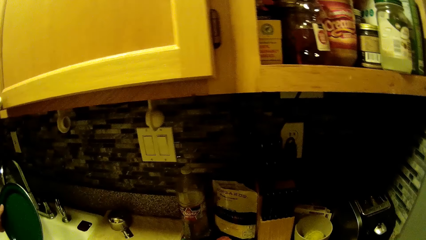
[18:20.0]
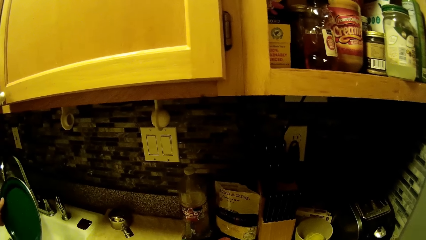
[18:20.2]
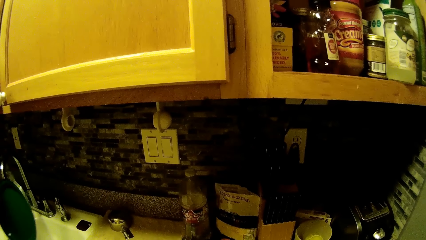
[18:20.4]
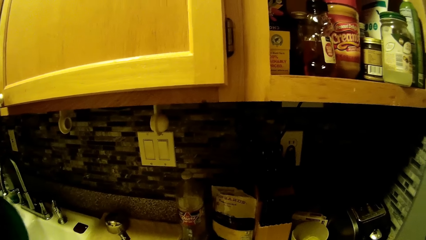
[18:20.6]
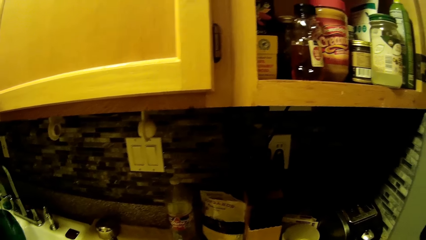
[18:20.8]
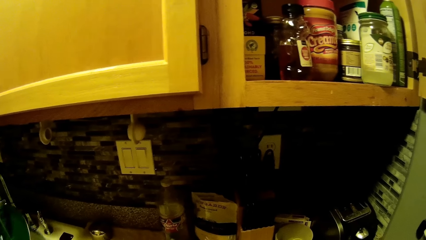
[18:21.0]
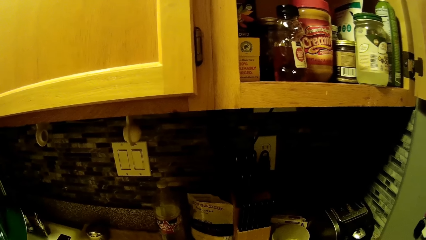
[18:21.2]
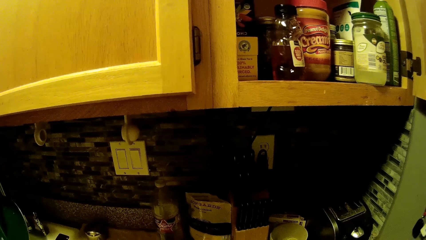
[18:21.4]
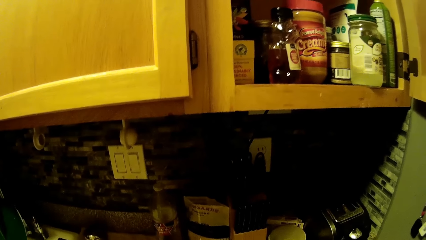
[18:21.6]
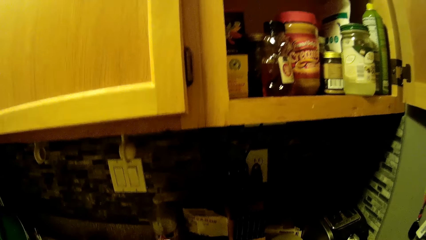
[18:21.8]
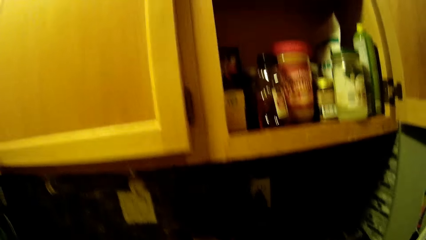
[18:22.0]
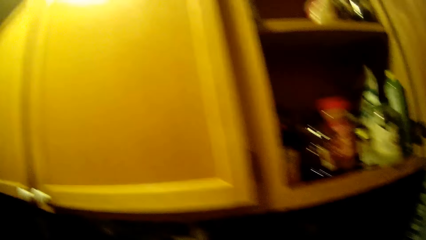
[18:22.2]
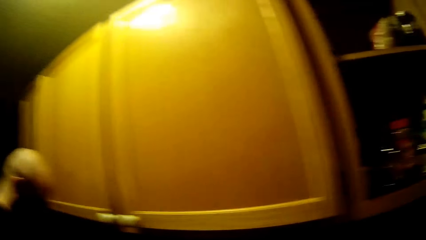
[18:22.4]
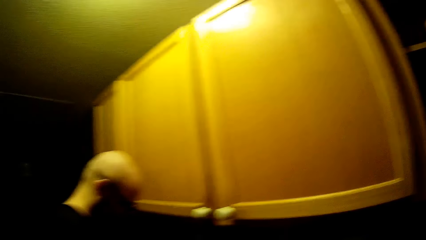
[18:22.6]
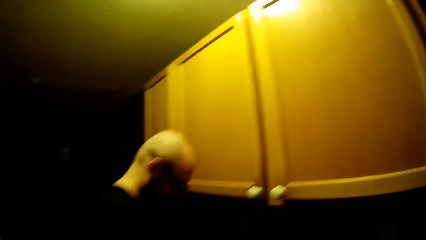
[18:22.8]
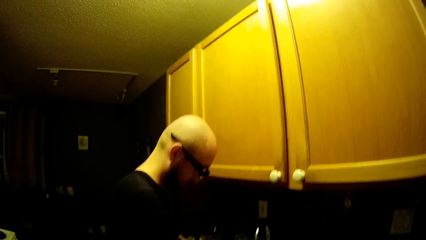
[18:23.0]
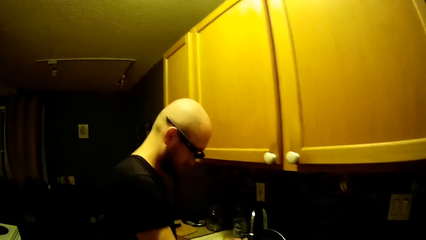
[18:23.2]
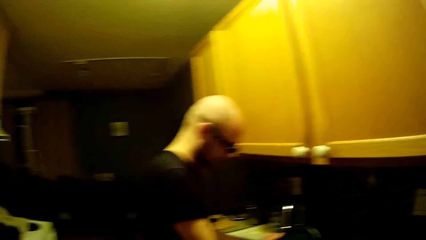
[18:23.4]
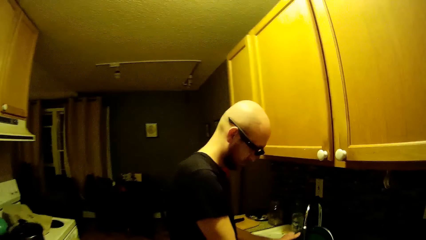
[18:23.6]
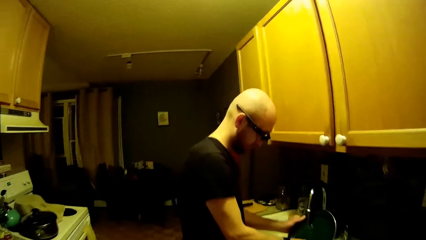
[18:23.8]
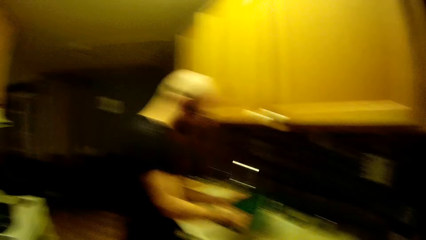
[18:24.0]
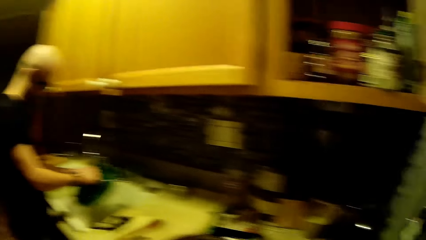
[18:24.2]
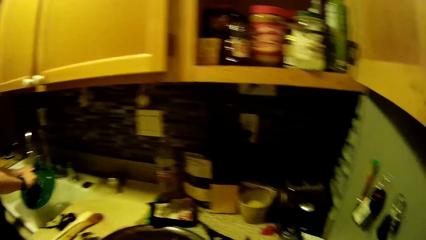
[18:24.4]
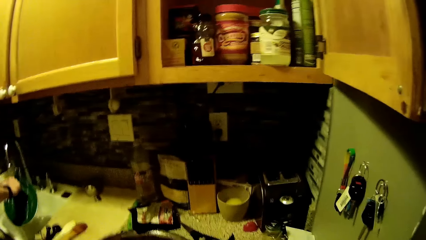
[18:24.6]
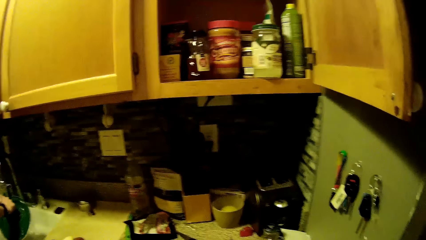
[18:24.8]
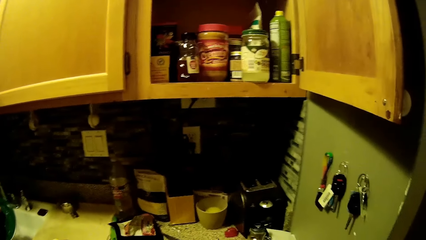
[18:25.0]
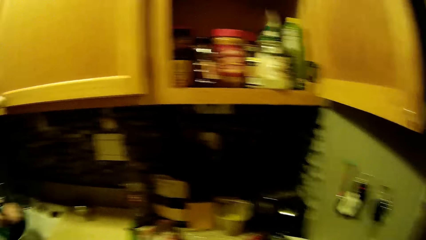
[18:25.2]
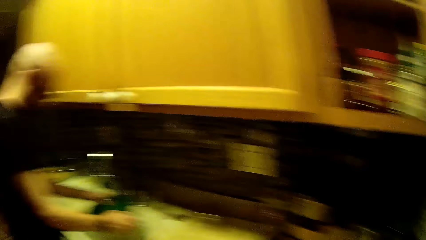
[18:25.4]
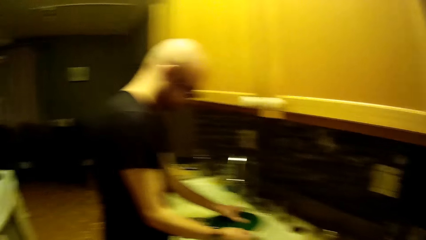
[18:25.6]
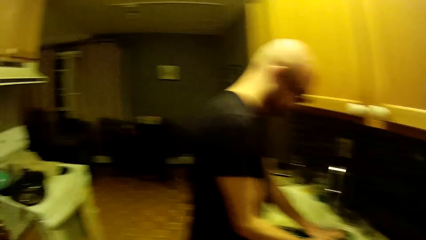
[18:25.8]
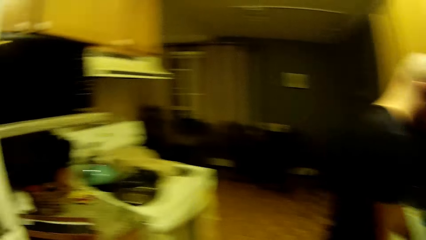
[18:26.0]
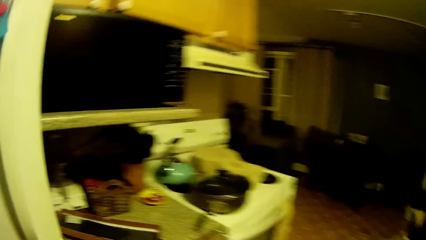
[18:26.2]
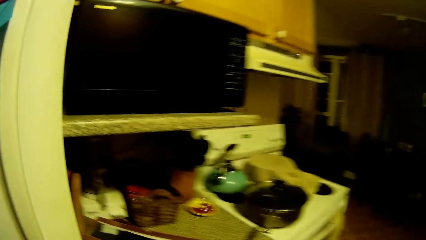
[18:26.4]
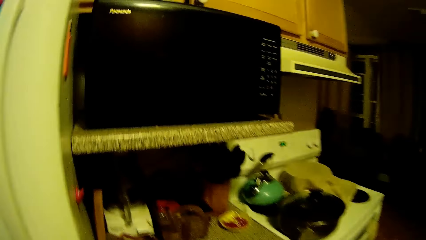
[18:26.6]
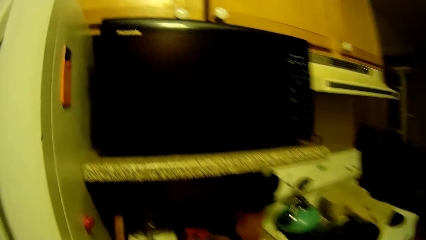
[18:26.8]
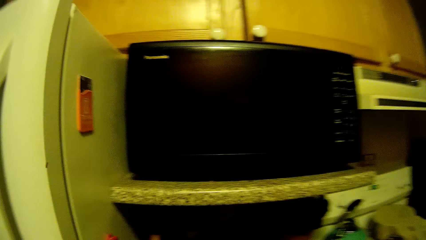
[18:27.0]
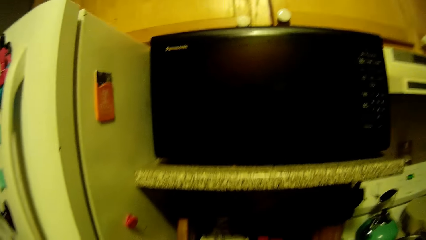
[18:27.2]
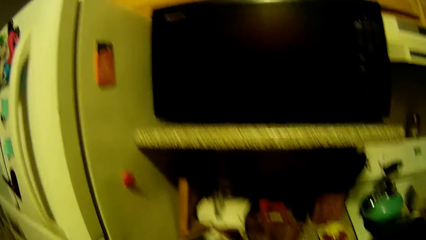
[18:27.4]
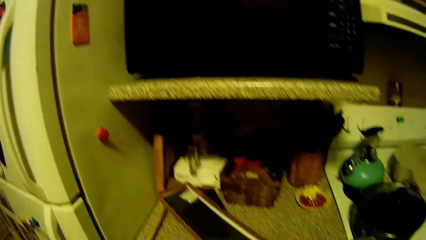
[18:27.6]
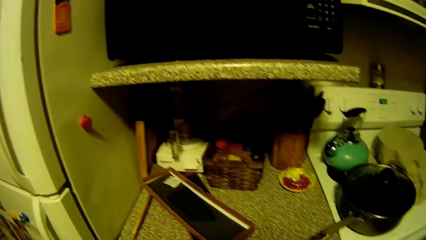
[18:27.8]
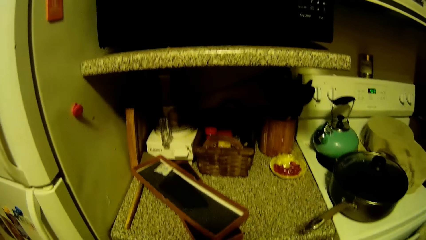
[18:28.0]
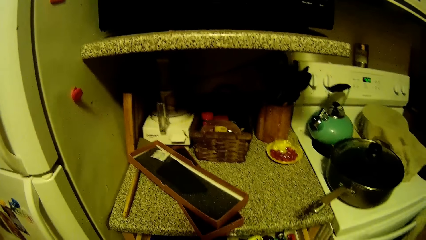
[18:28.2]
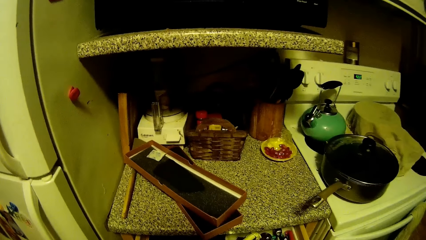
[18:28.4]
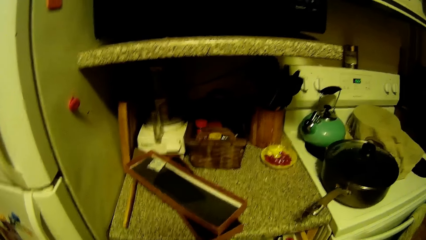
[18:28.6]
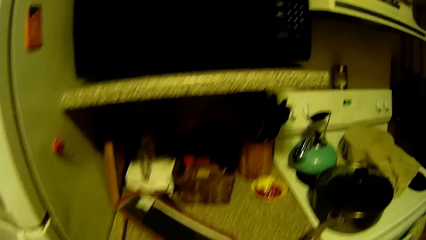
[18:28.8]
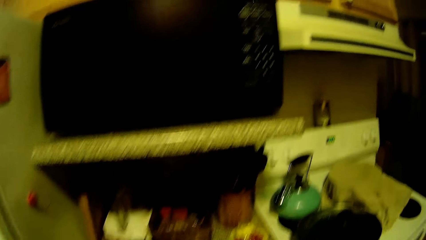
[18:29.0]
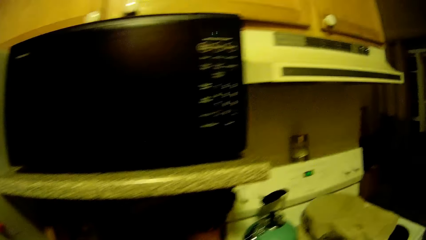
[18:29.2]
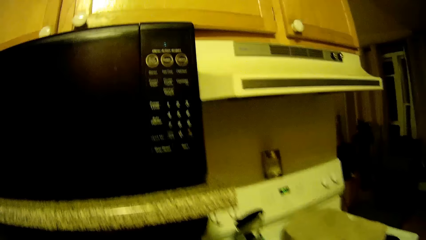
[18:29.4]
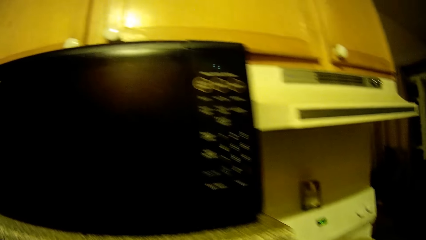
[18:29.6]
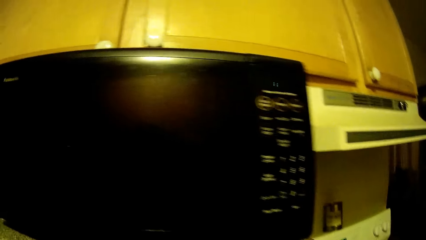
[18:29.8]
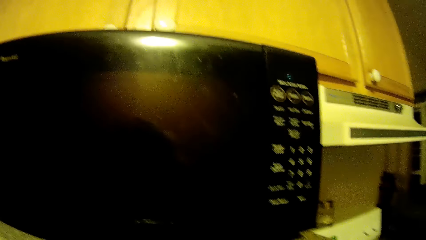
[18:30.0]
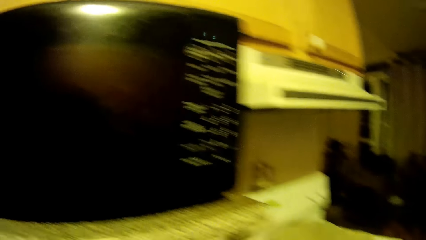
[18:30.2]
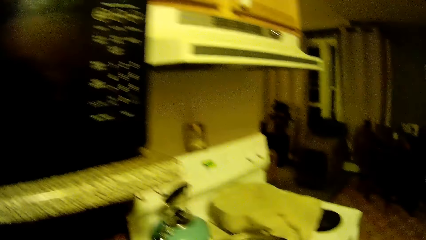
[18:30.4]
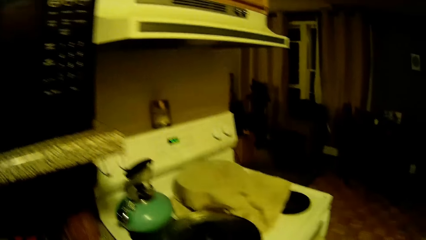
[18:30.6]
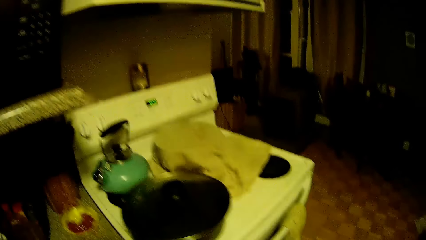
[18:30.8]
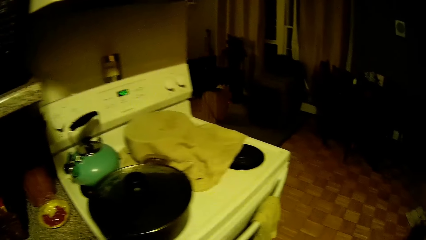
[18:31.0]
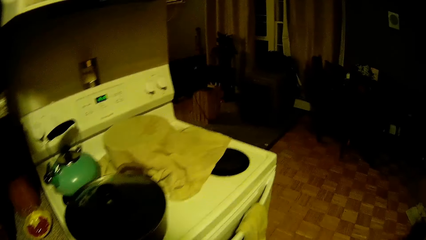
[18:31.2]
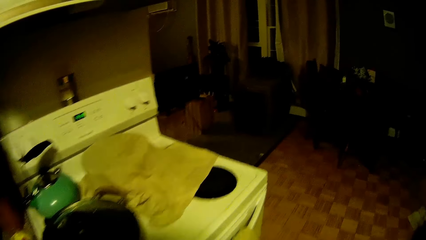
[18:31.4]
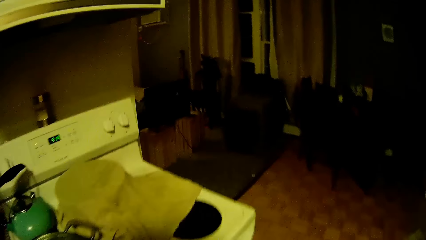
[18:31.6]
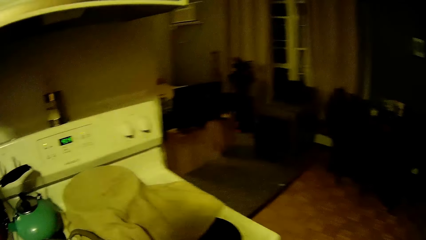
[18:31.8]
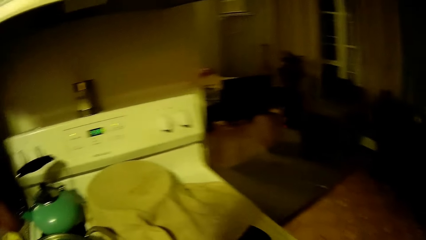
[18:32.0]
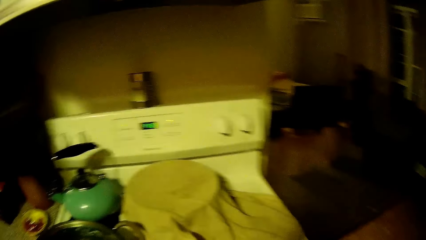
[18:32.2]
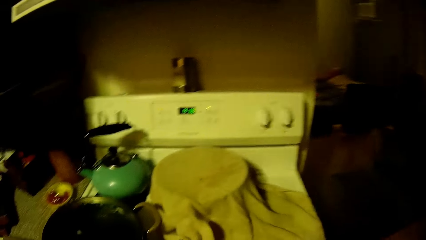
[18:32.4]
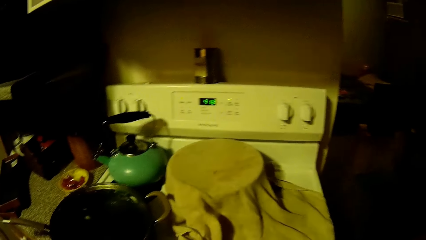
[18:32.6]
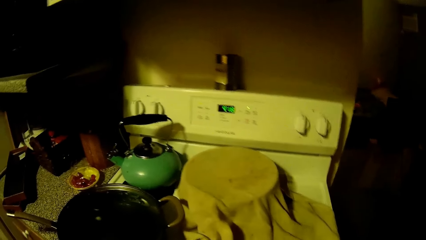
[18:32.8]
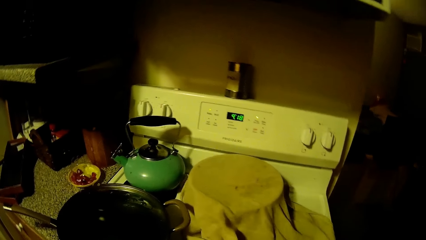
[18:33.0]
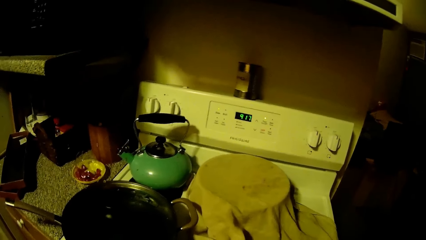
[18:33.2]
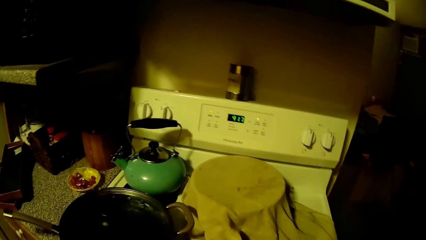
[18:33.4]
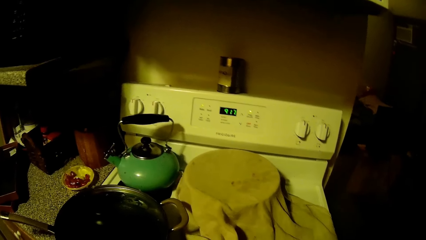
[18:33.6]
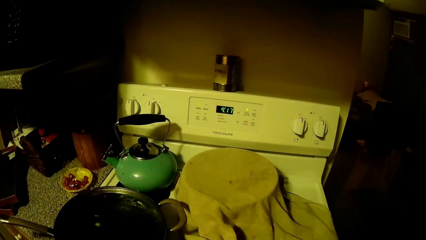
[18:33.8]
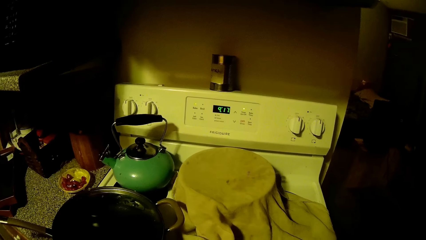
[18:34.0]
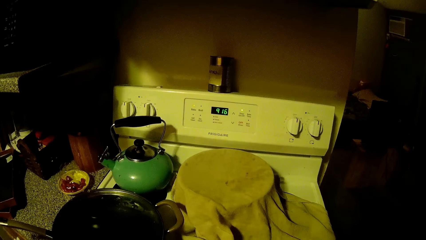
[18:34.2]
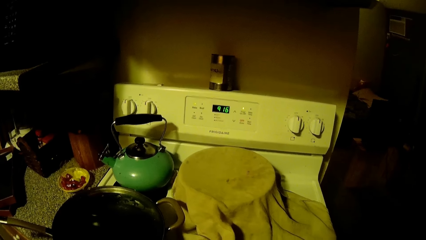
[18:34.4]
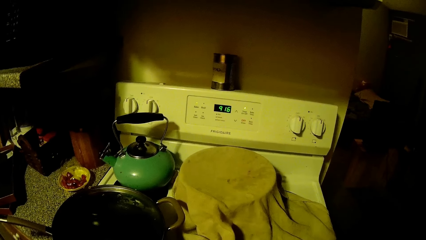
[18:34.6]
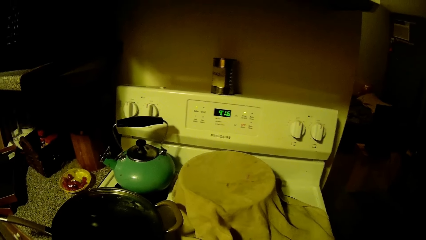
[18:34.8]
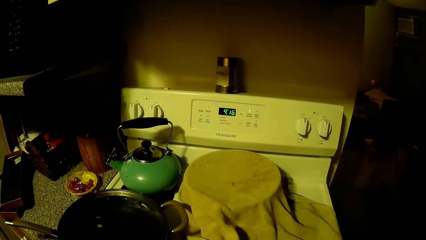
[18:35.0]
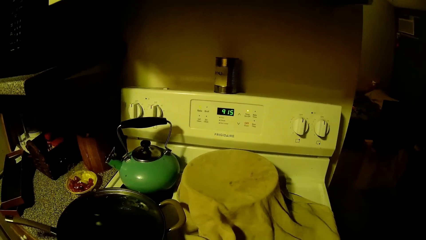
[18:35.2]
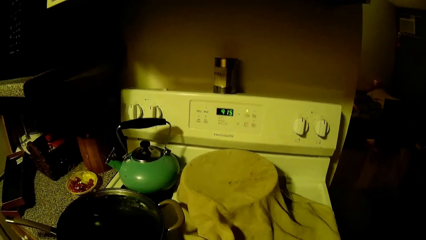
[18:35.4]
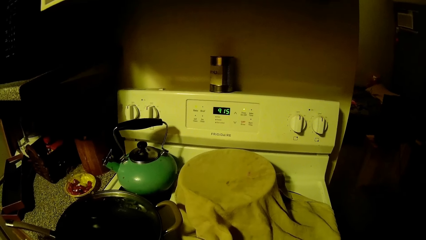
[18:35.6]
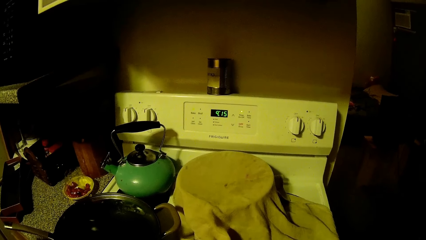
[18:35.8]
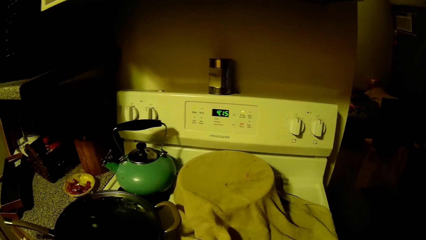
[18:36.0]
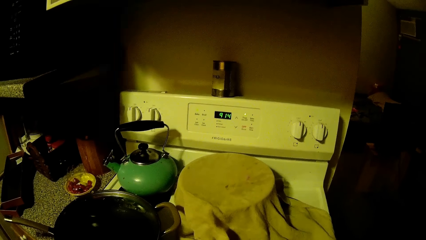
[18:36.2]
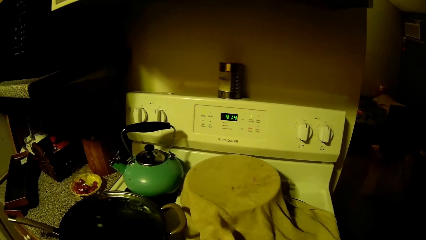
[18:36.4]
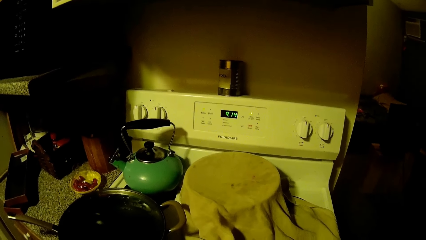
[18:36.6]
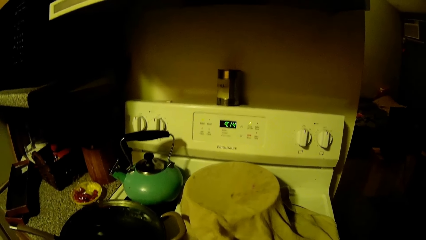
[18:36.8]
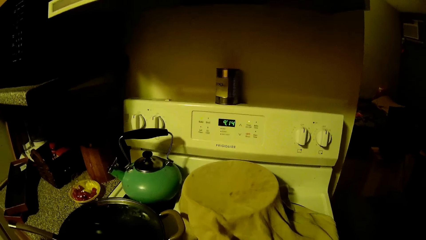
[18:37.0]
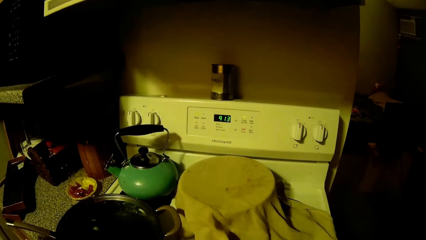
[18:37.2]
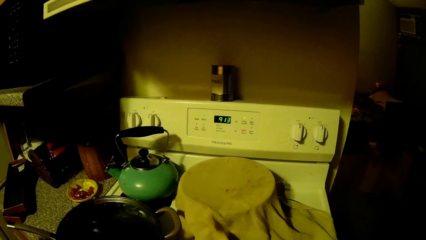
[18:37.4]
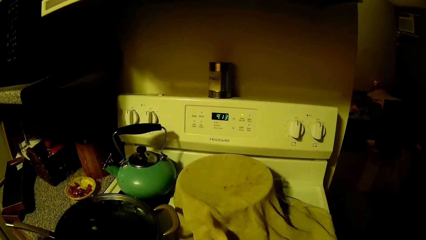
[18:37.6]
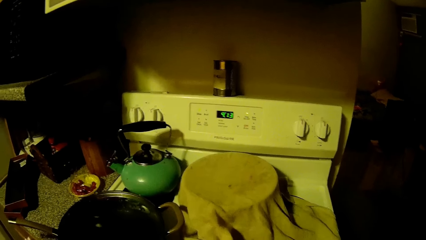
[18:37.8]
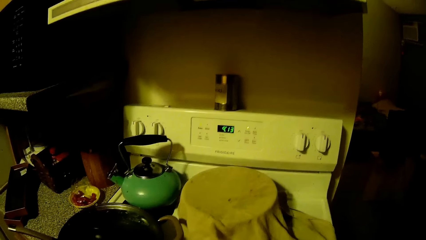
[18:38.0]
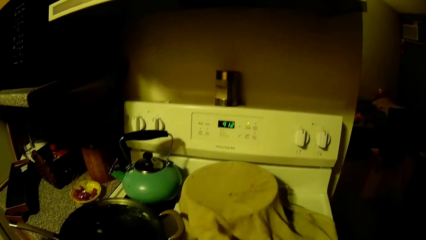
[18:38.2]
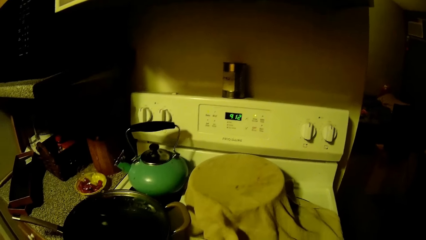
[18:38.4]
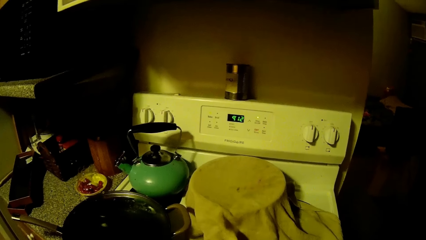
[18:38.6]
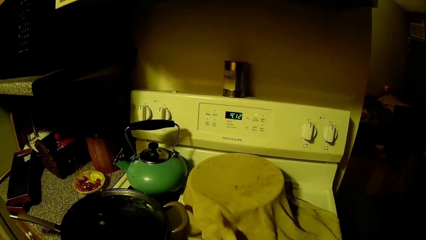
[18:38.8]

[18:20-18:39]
A man rinses the plate. The camera wearer walks to the kitchen counter. They walk towards a gas cooker. They pull the drawer. They do something.
